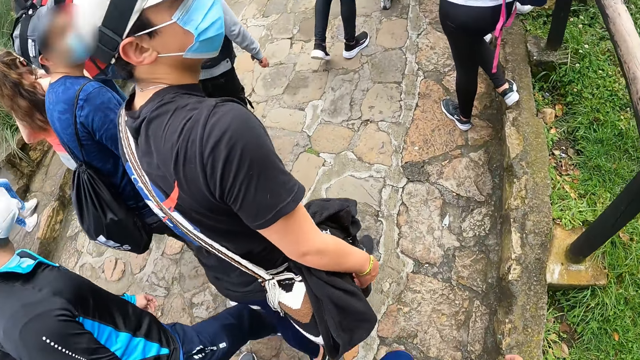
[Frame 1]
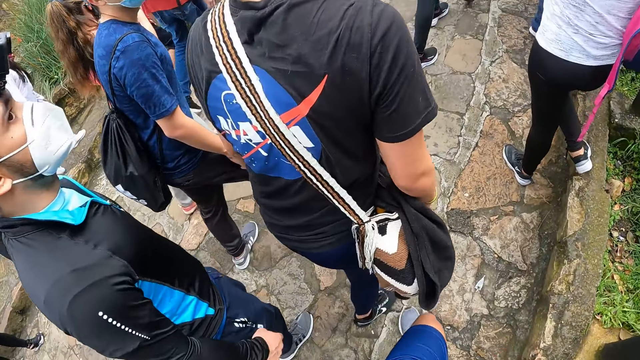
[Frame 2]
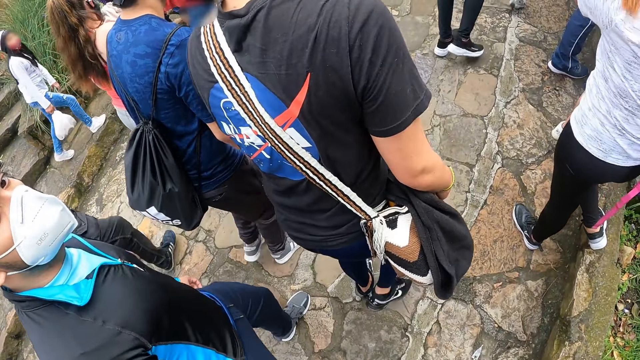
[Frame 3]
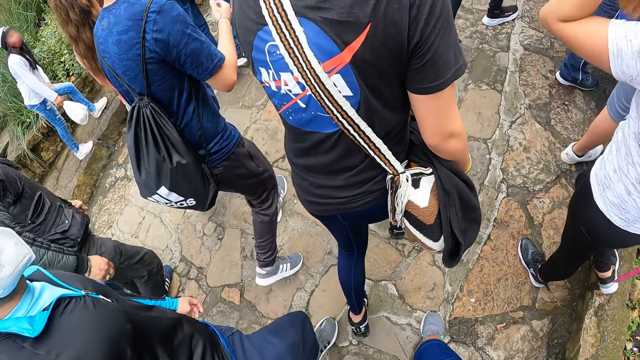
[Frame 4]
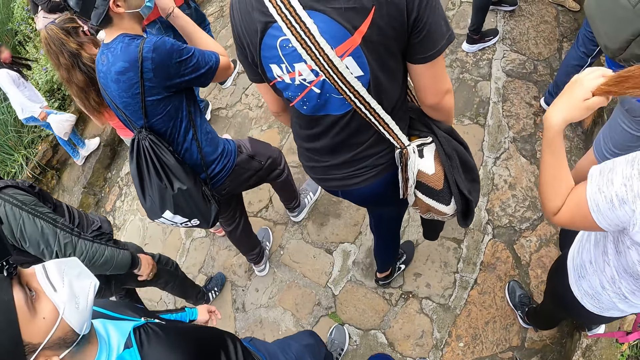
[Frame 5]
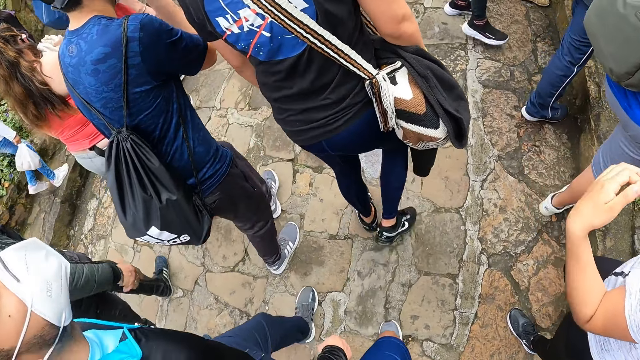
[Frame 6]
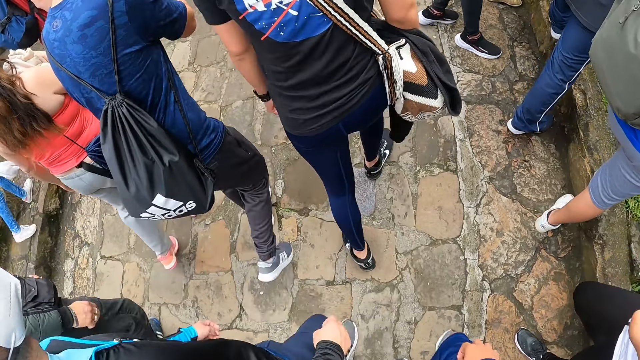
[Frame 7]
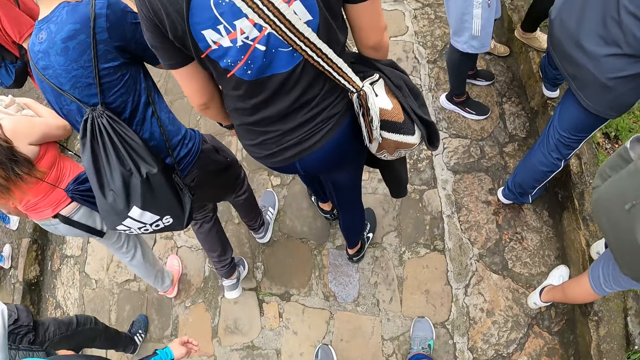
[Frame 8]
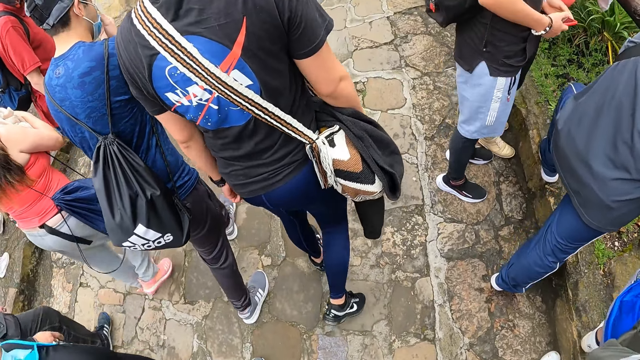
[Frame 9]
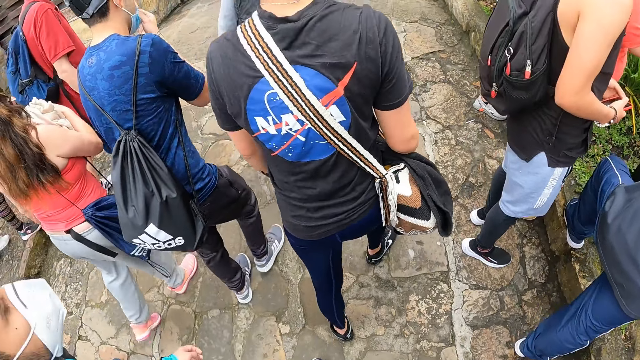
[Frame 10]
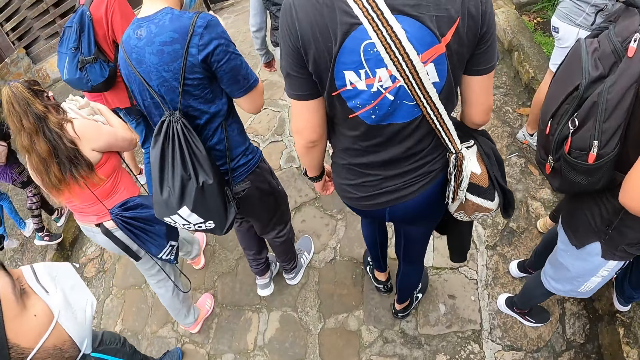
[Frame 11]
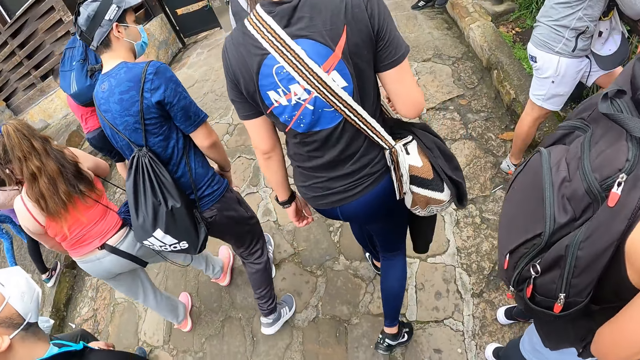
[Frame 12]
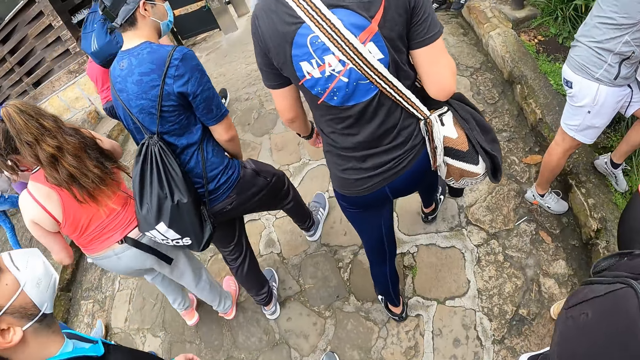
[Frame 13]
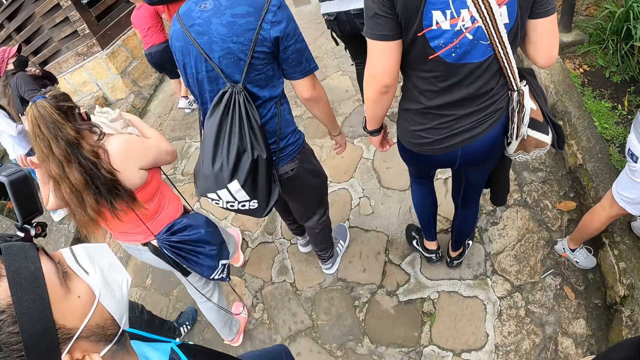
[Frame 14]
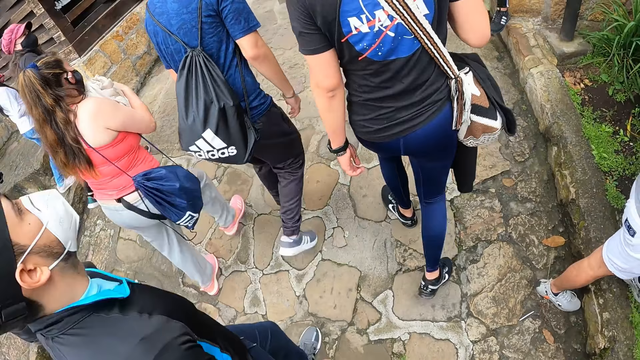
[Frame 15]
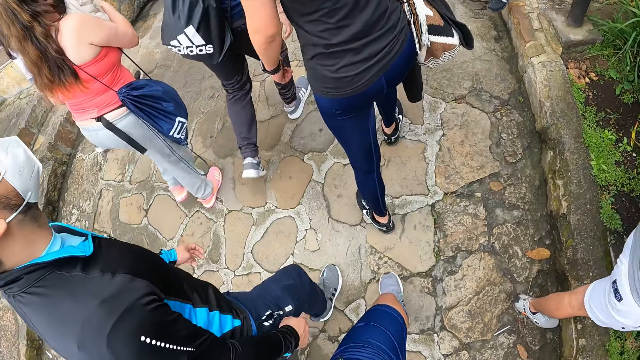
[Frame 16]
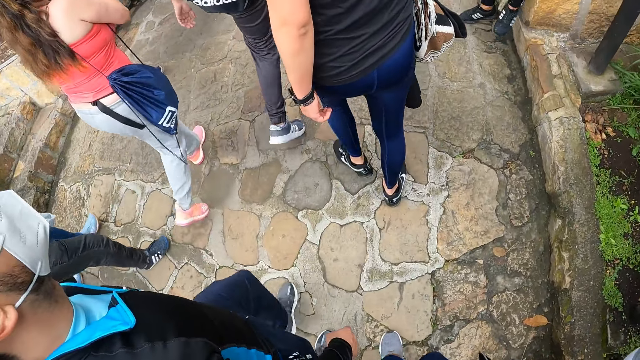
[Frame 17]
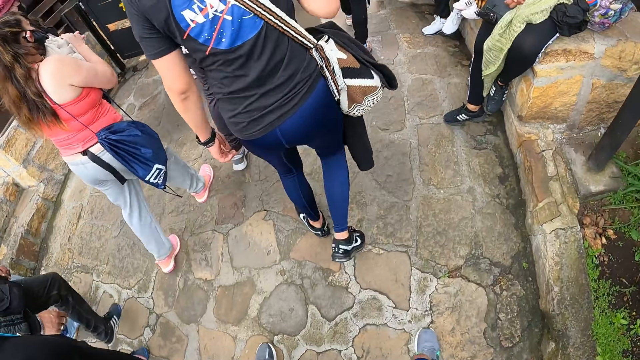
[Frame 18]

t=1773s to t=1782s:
A man adjusts his nose mask with his right hand.

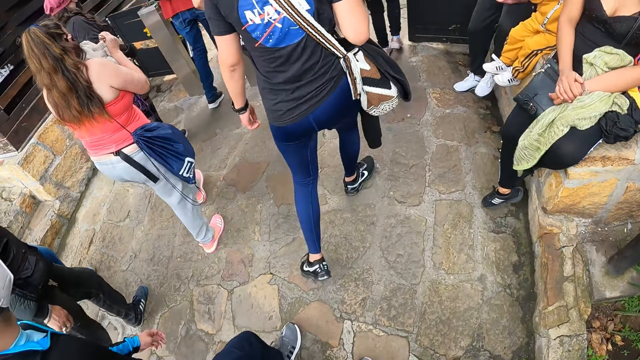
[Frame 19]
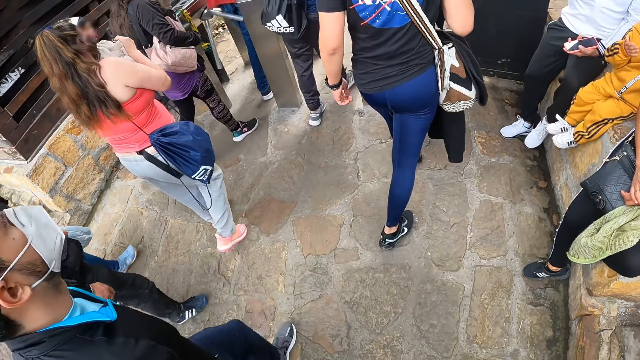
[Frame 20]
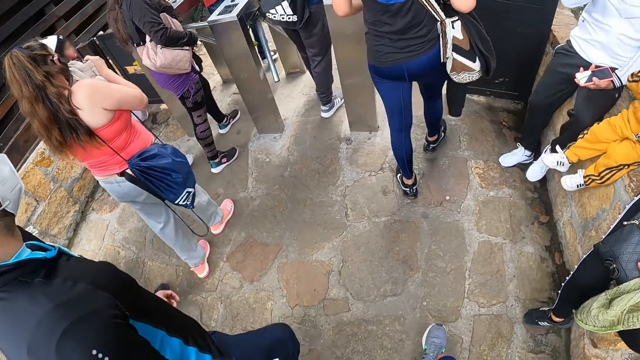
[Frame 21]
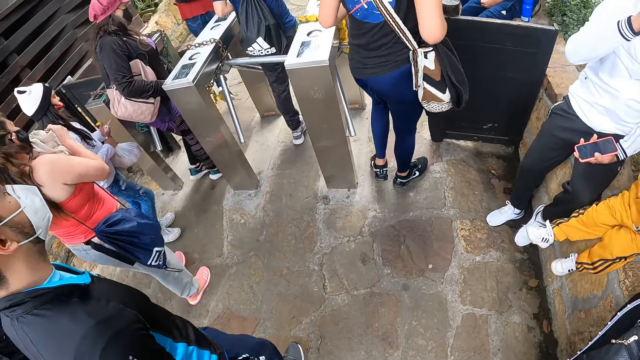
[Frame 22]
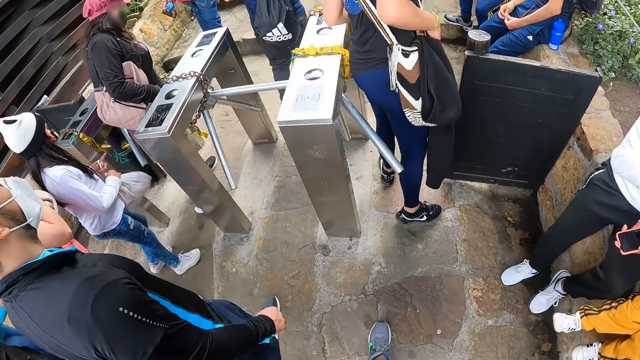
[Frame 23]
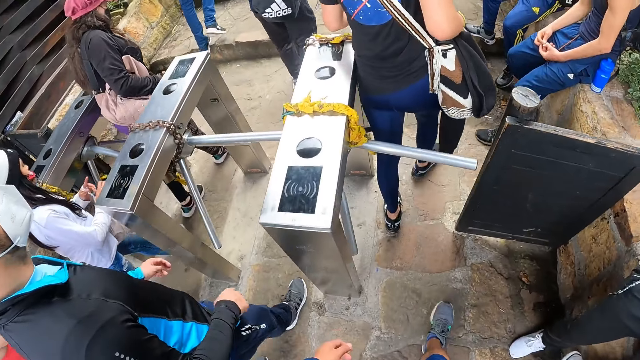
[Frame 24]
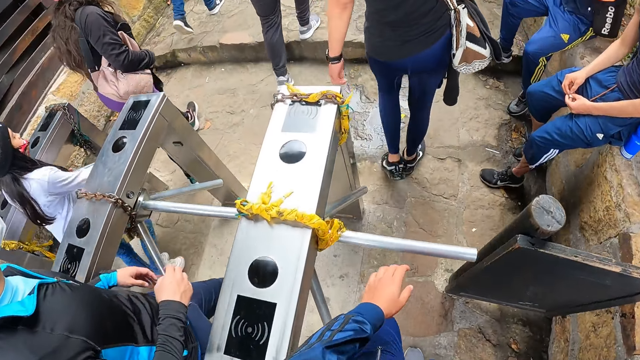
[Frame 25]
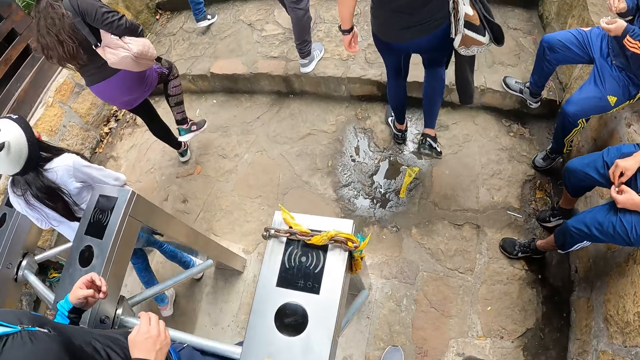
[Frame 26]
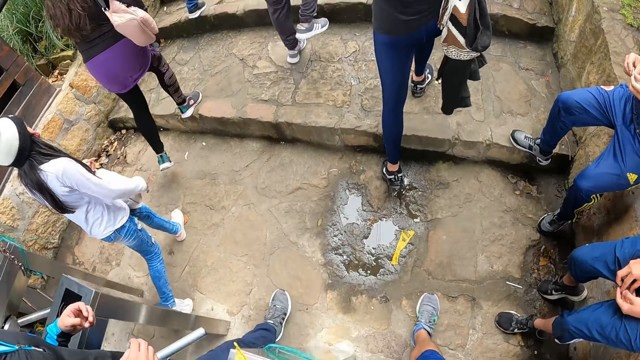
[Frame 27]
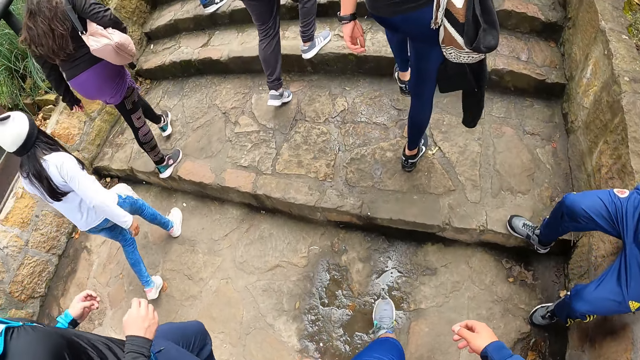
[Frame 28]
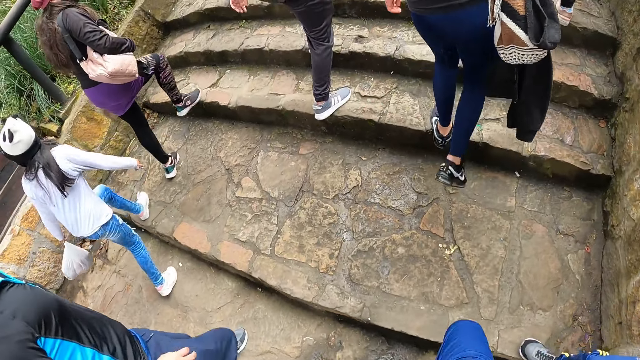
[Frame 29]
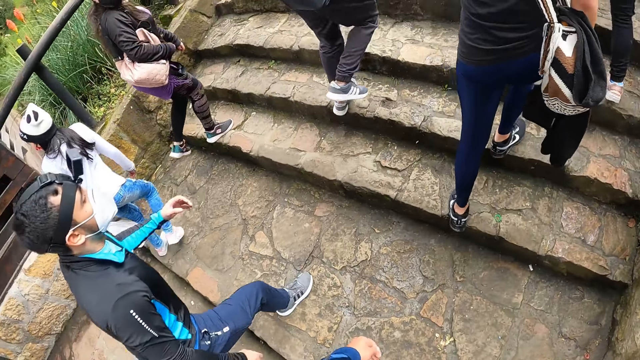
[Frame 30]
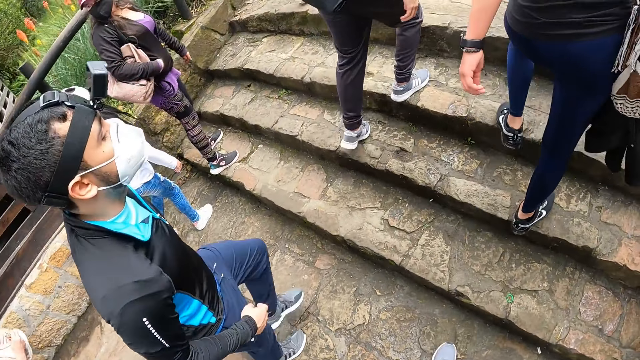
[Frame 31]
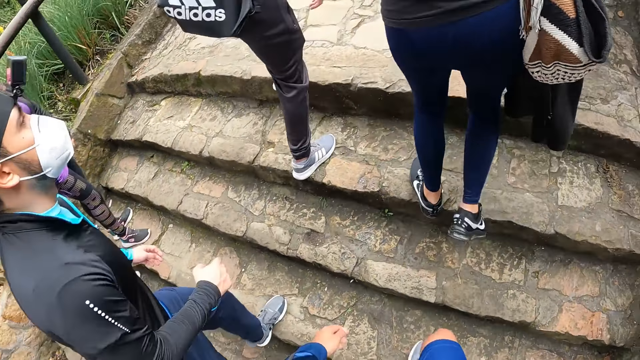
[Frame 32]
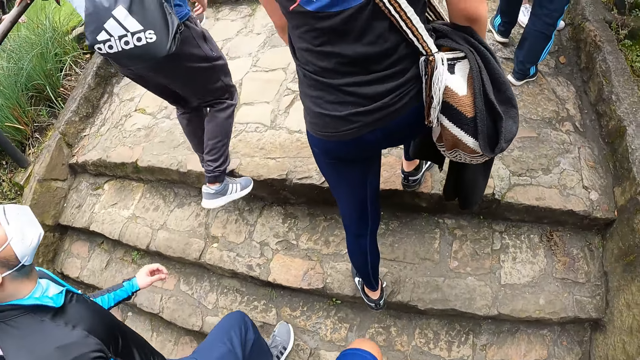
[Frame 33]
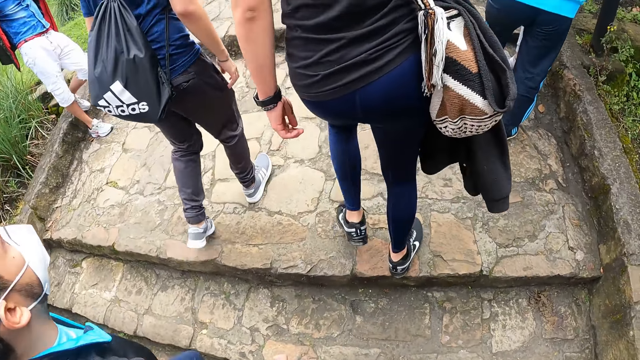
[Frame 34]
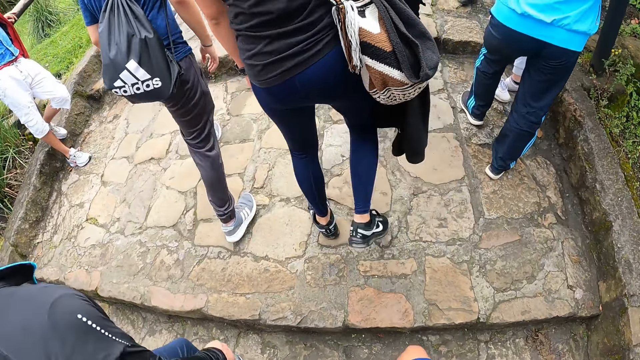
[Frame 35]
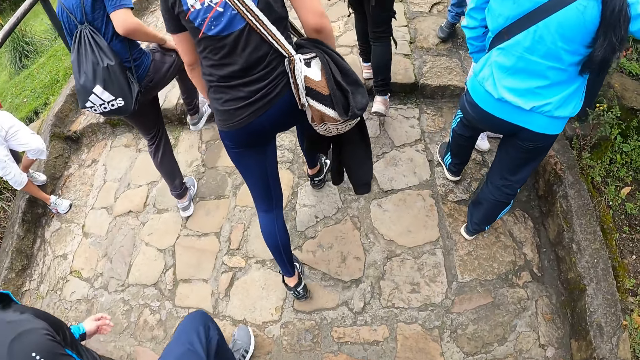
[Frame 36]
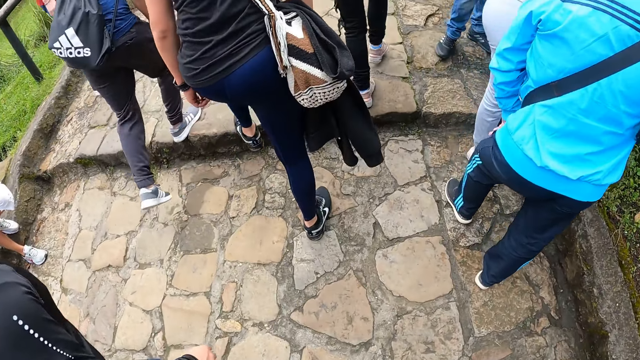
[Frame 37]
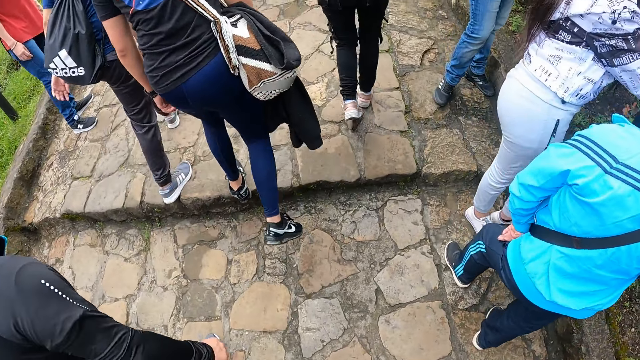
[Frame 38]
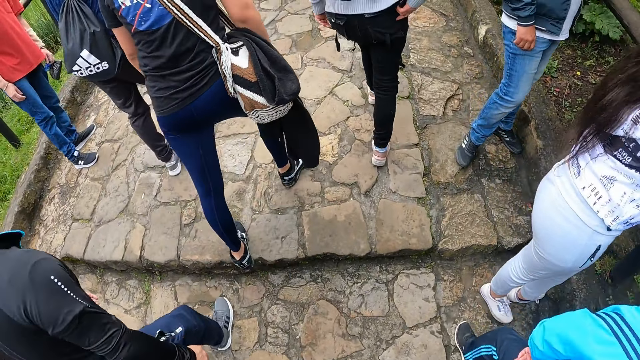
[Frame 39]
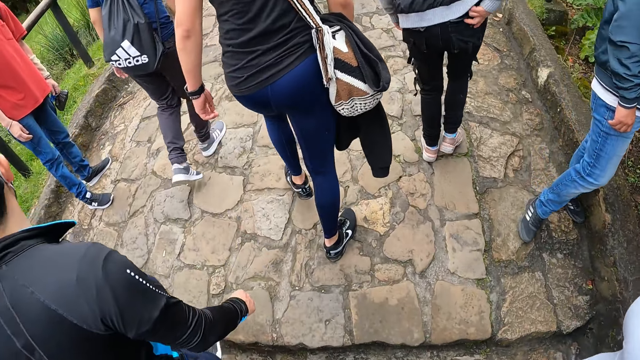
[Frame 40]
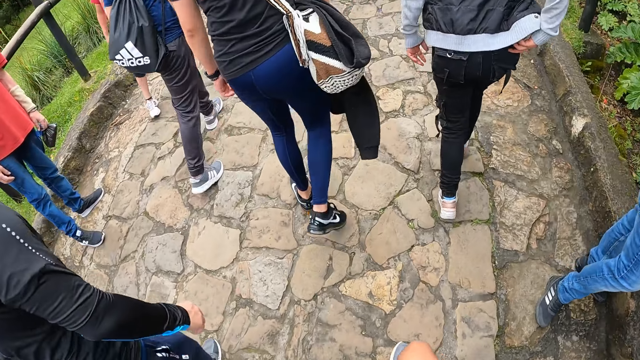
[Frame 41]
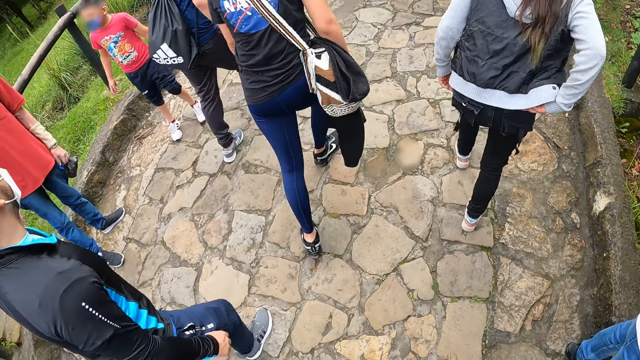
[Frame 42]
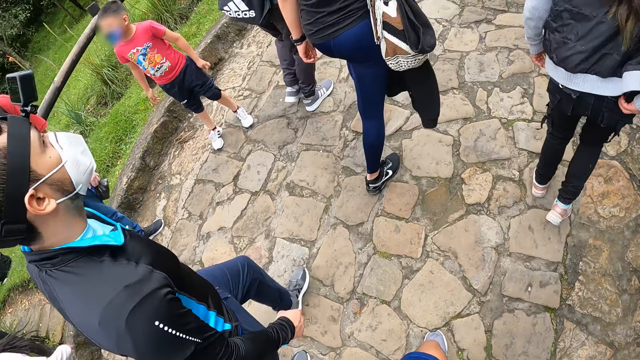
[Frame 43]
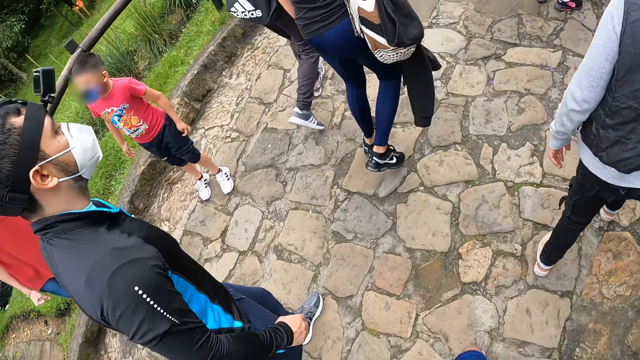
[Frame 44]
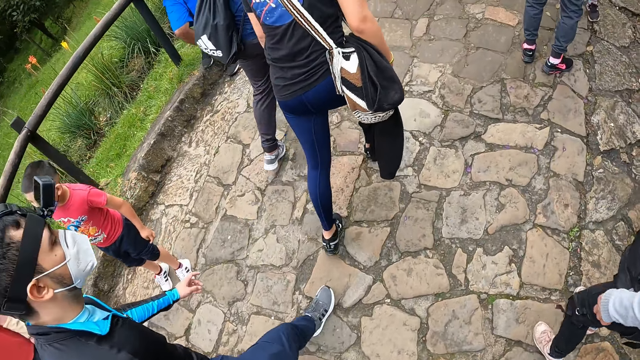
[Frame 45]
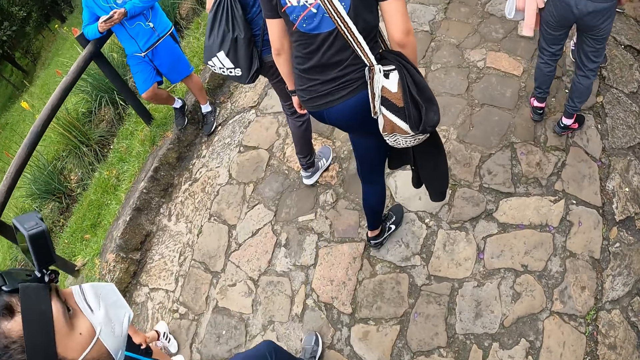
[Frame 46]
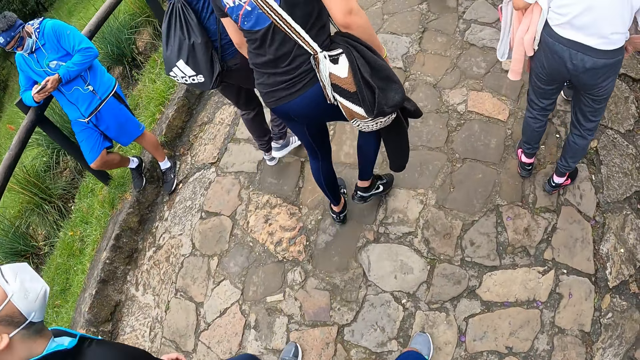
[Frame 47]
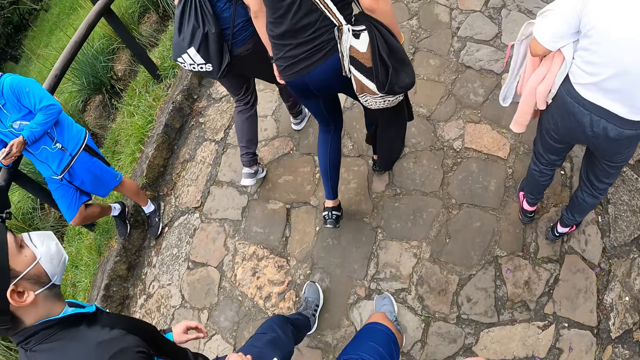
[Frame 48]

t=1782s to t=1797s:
A man passes through a checkpoint. The camera wearer holds the rail and touches a rod with his left hand. The camera wearer and another man walk through the checkpoint. The camera wearer walks on the pavement.
